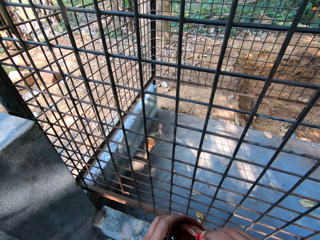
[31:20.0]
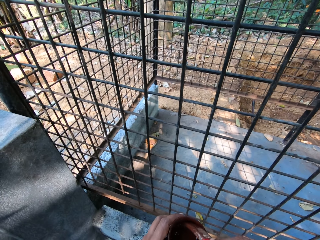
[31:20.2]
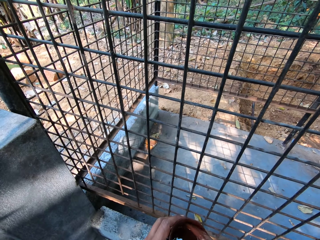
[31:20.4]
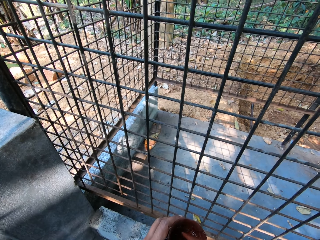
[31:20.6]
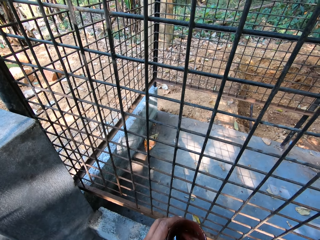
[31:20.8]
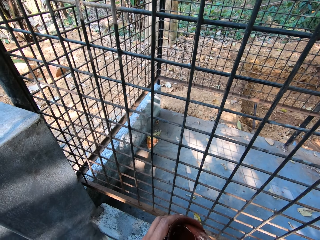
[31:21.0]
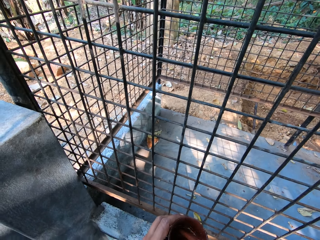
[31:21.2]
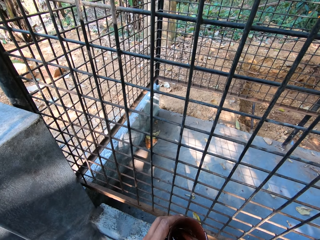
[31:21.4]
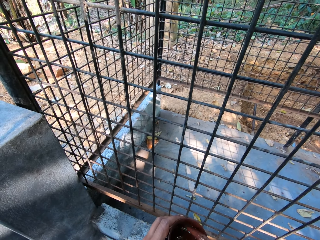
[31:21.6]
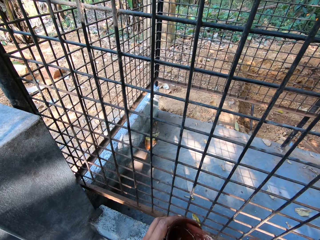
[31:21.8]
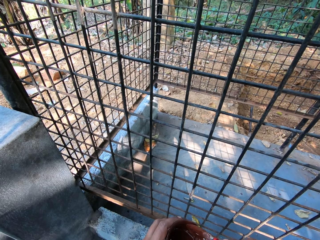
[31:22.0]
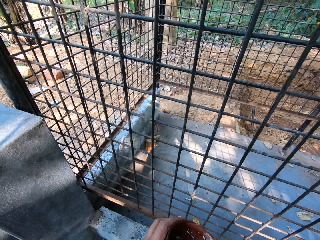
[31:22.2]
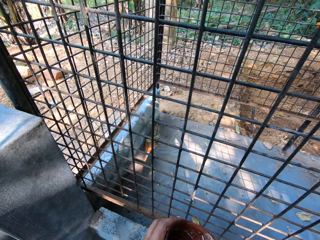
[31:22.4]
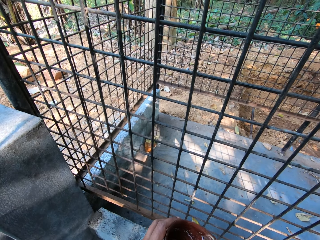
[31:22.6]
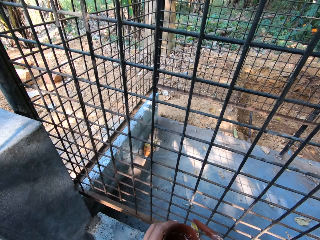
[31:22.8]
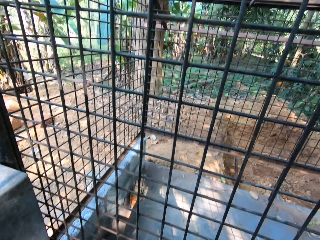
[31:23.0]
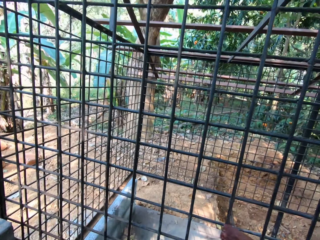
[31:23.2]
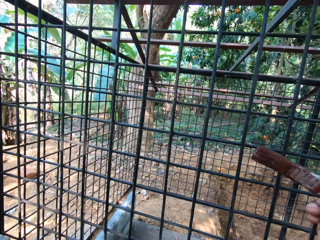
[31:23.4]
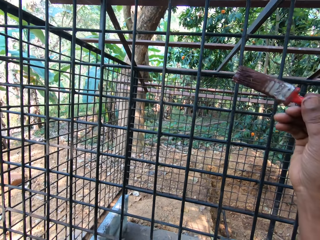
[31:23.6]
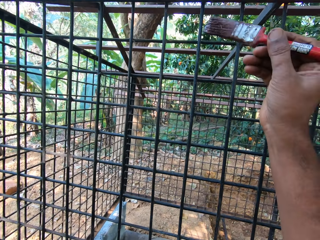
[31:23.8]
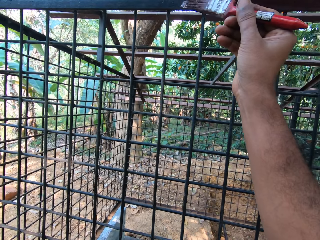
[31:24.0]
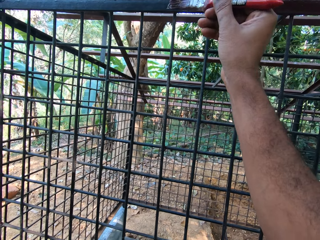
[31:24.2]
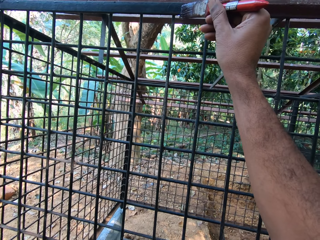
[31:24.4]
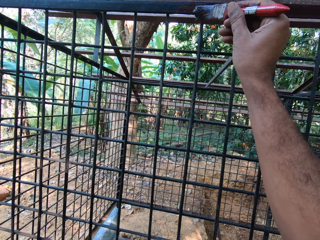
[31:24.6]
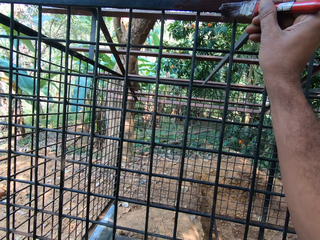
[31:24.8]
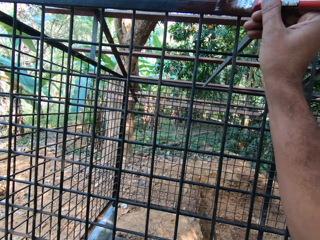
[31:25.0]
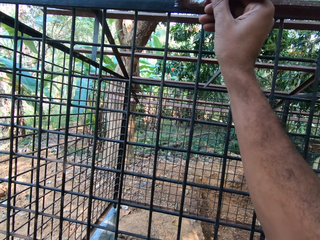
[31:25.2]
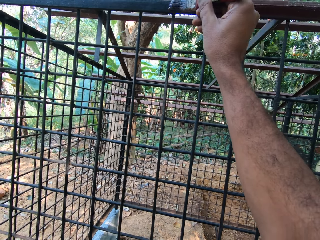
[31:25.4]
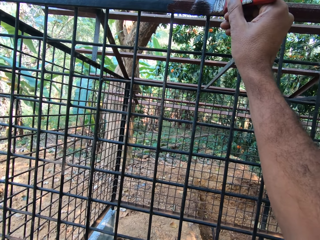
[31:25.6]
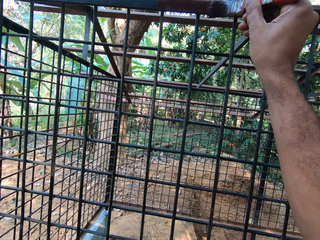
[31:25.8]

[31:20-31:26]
The camera wearer wipes the paint brush on the paint can with his right hand. He removes the brush from the paint. He paints the cage with the paint brush in his right hand.

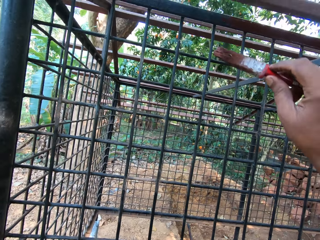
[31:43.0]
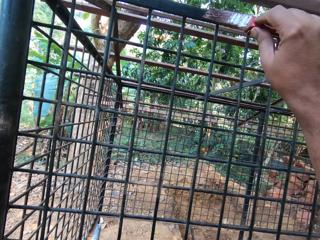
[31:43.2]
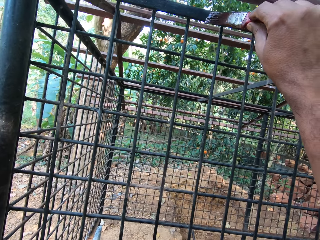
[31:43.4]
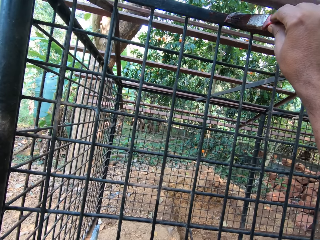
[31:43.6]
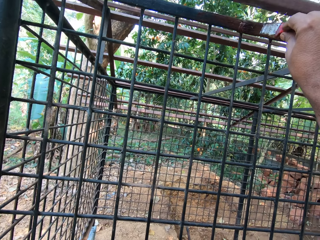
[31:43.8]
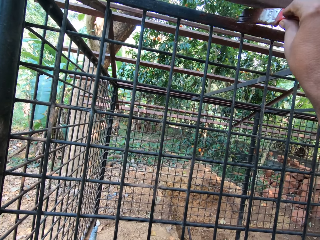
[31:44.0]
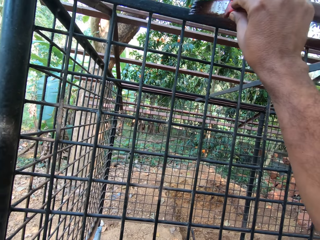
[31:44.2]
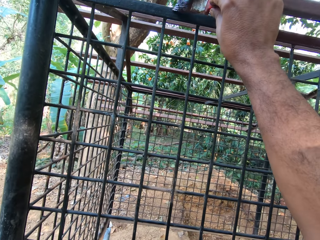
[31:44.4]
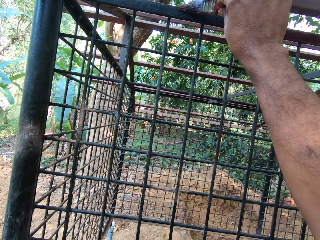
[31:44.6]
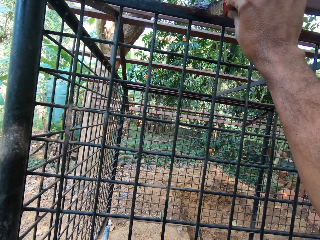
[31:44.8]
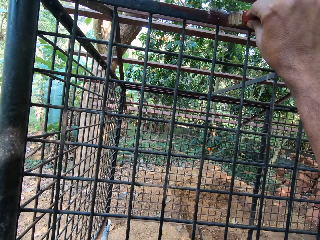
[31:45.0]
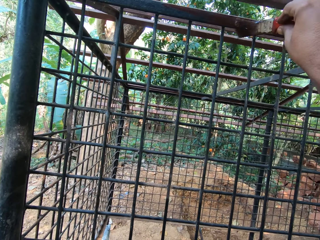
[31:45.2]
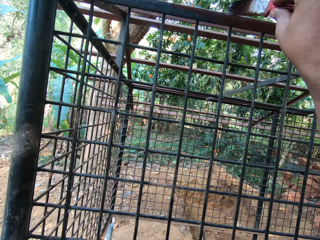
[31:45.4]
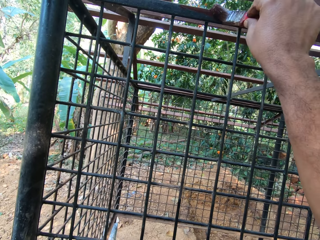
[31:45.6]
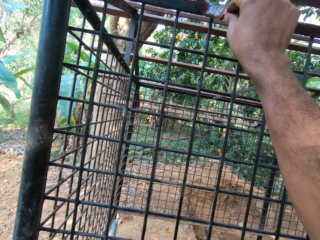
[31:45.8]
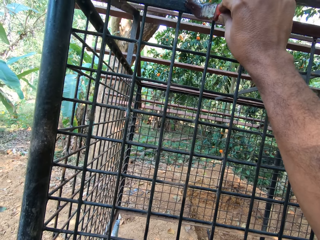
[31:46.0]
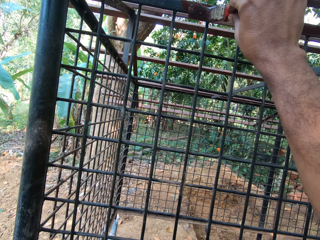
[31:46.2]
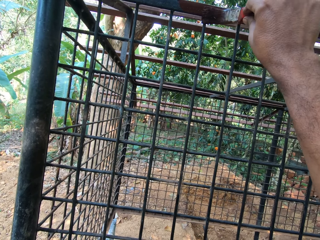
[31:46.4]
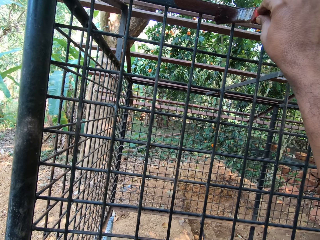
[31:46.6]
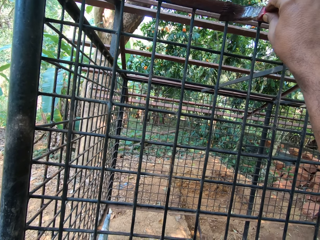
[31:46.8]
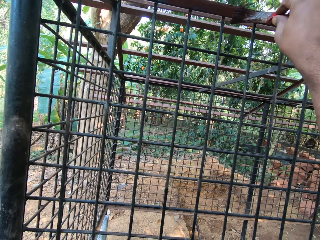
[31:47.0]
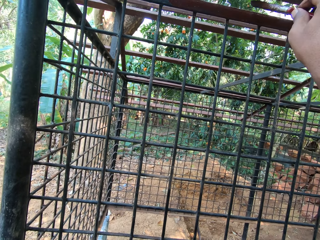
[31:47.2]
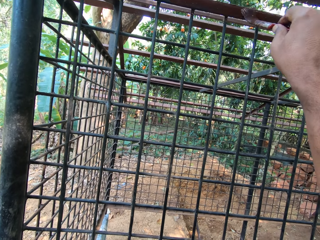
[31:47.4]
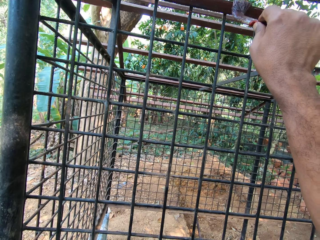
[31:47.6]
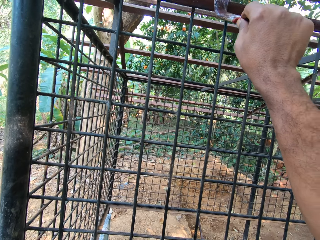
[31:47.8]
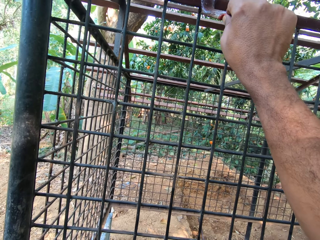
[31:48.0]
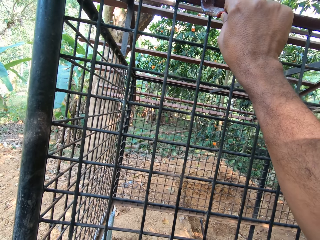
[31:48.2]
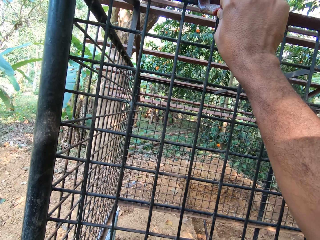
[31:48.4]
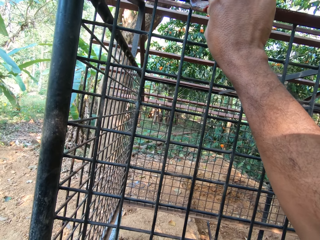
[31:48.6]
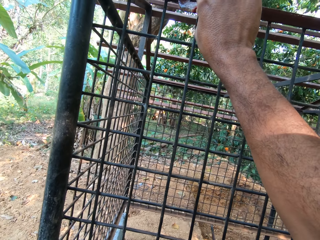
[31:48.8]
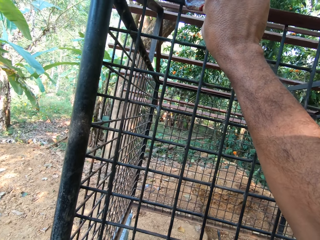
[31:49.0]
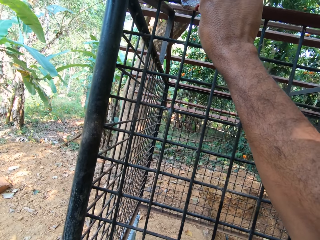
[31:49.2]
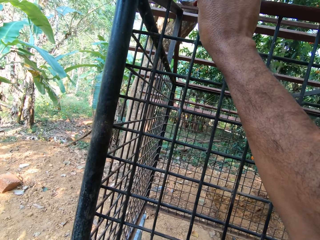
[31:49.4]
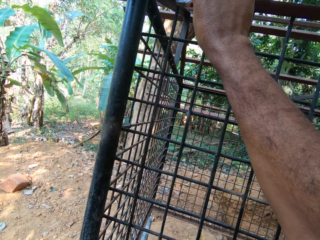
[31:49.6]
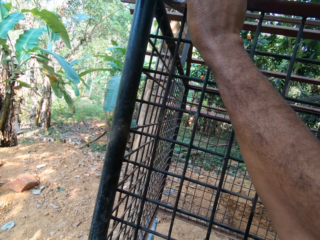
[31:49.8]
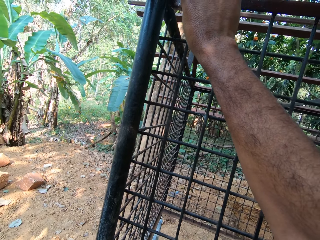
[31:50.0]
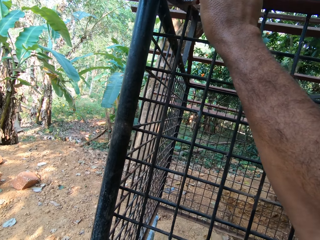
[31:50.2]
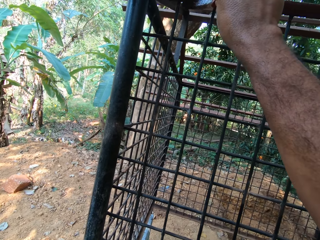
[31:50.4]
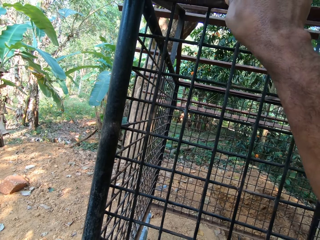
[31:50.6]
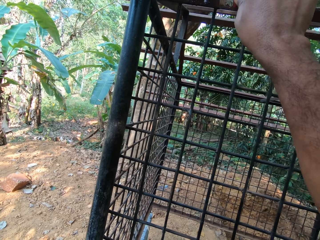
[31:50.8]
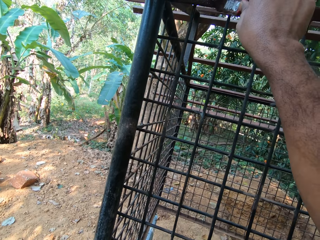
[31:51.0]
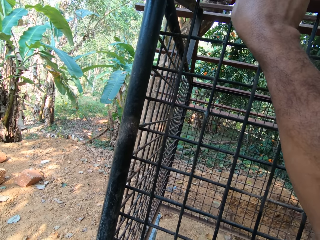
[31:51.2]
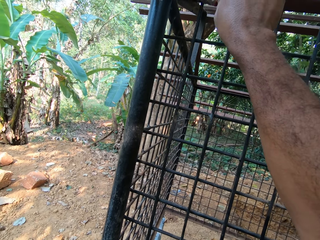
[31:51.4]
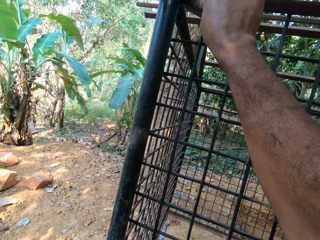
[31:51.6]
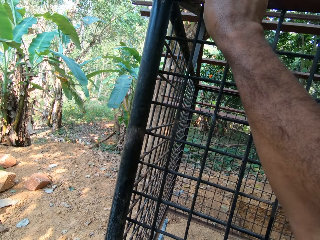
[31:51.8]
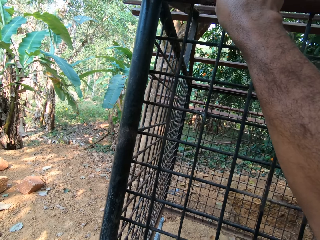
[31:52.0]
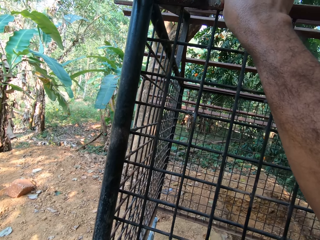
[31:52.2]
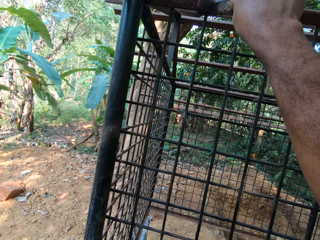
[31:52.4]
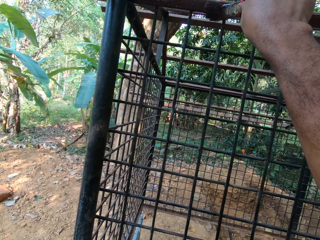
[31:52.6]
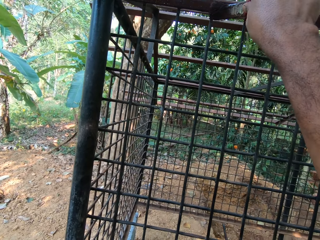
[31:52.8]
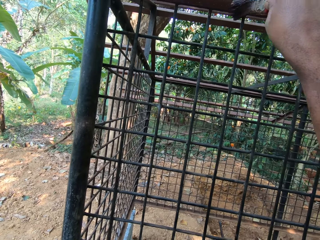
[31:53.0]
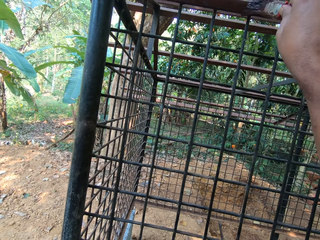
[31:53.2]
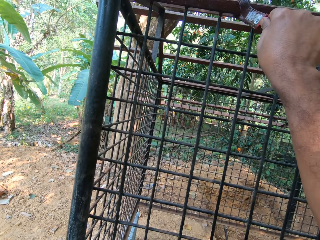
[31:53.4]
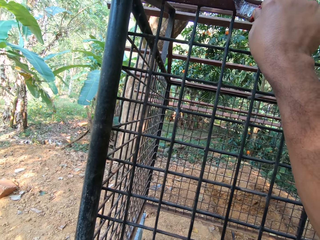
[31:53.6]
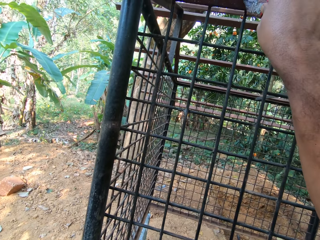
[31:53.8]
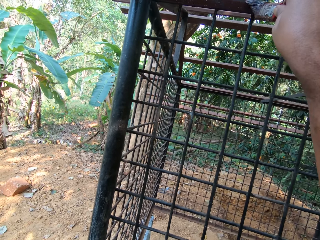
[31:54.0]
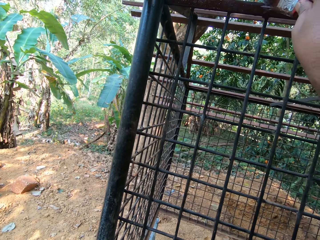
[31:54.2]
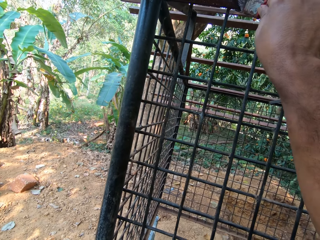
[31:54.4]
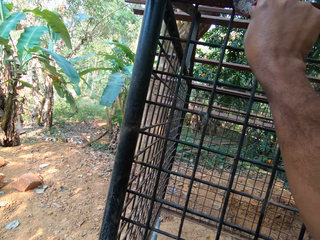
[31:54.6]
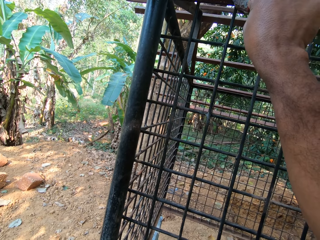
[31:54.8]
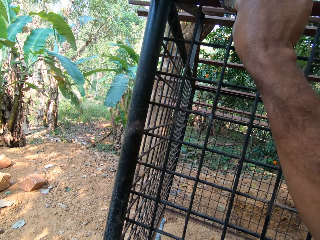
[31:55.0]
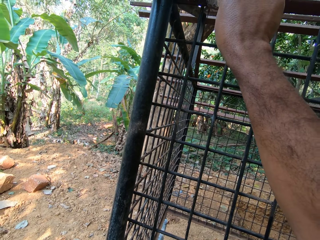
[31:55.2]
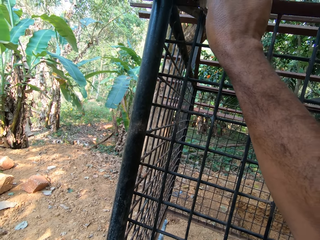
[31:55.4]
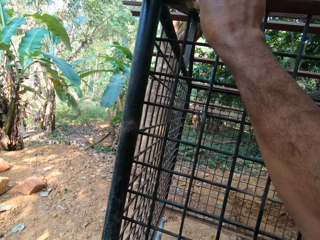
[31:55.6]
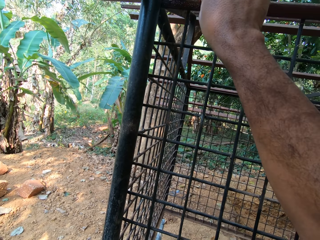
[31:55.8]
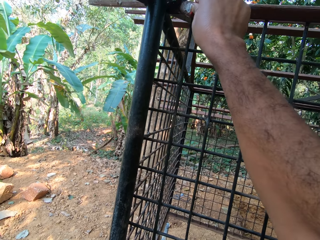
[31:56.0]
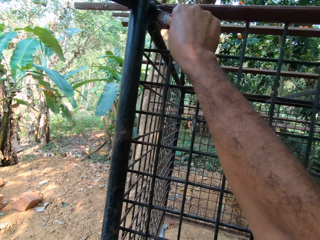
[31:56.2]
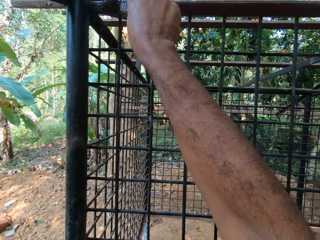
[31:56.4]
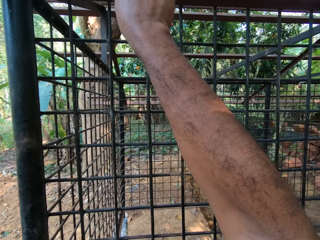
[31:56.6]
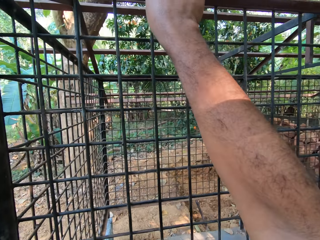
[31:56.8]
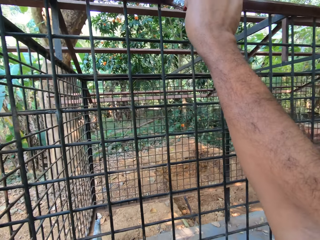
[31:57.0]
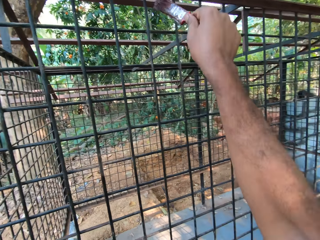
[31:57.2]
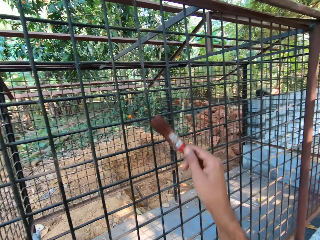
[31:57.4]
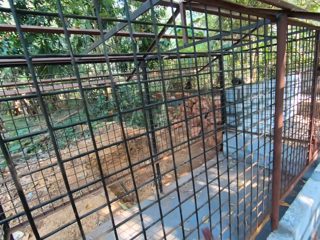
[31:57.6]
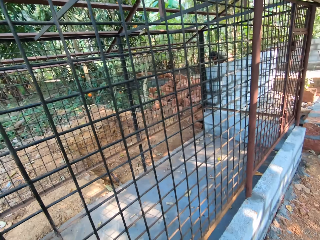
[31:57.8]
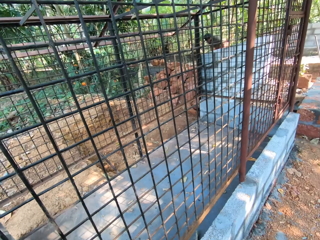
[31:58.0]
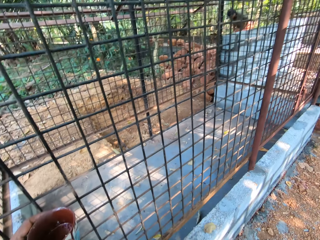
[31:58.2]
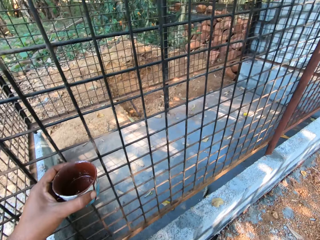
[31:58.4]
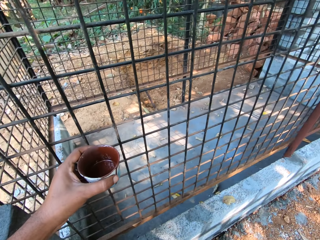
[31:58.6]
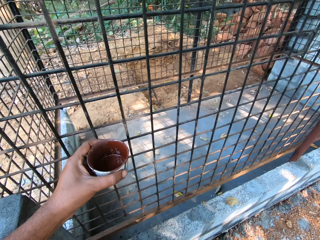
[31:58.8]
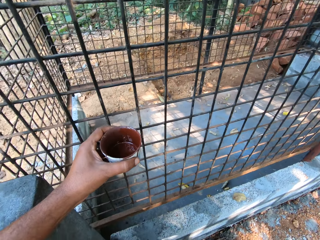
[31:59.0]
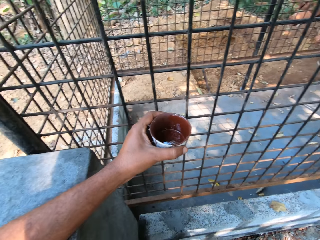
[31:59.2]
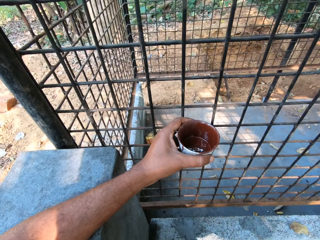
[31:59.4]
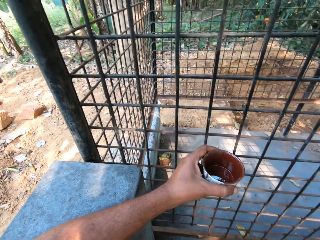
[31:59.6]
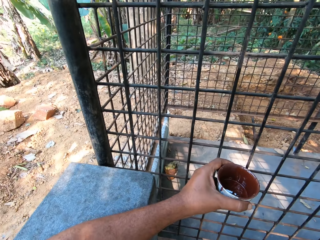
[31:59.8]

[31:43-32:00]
The camera wearer paints the cage with the paint brush in his right hand. He looks around the wire mesh fence.
